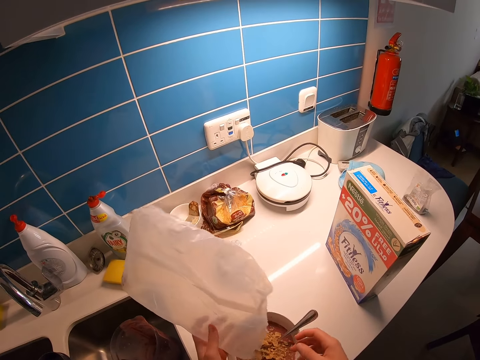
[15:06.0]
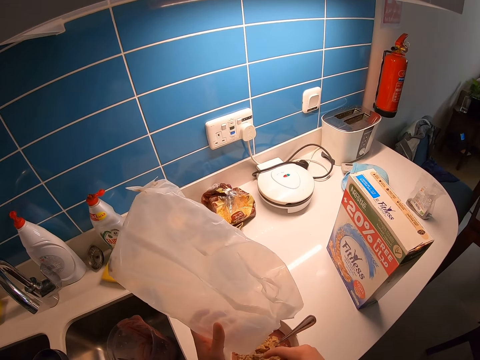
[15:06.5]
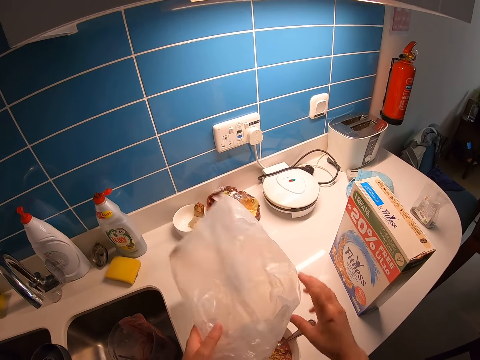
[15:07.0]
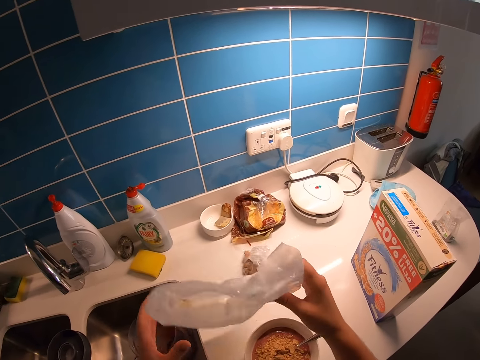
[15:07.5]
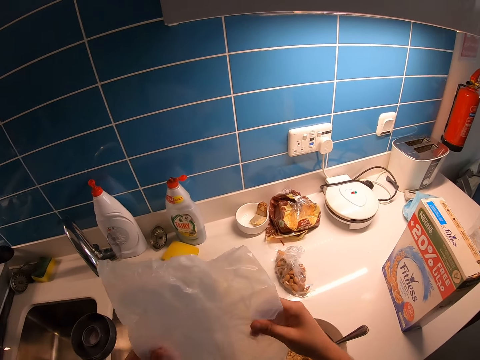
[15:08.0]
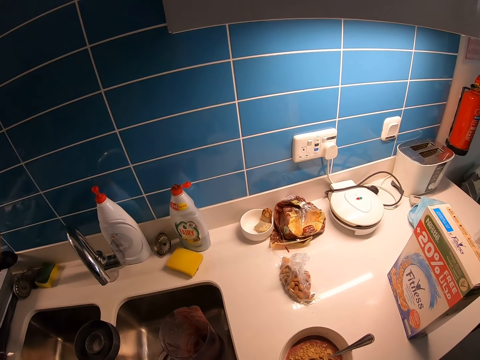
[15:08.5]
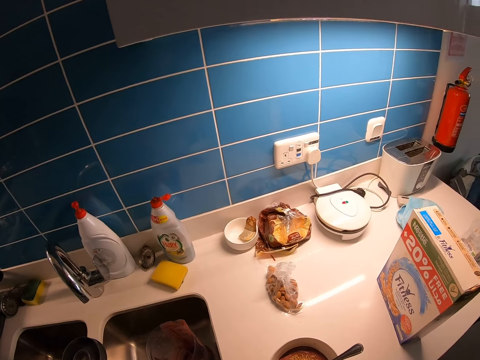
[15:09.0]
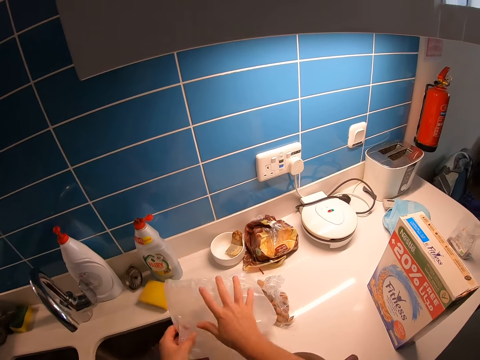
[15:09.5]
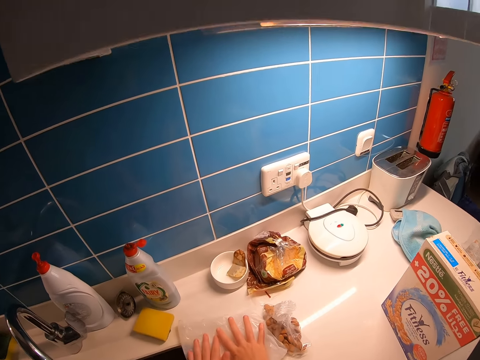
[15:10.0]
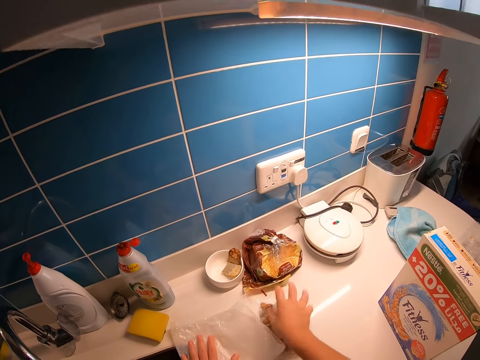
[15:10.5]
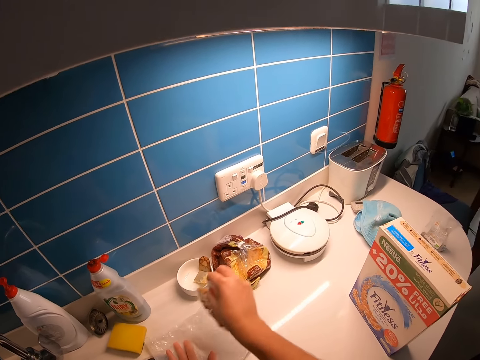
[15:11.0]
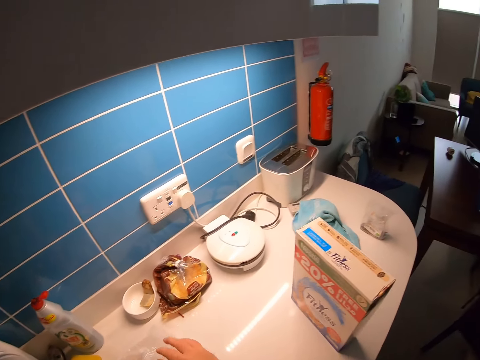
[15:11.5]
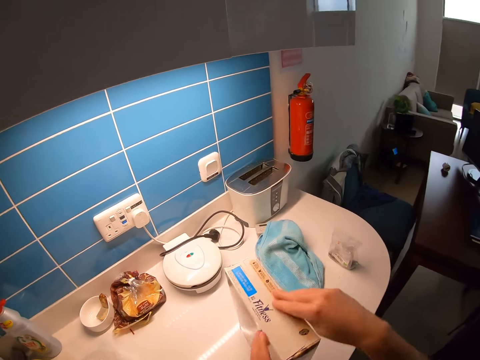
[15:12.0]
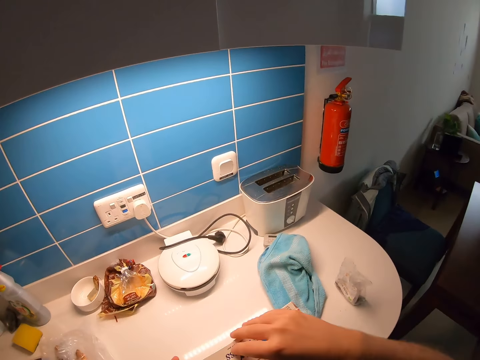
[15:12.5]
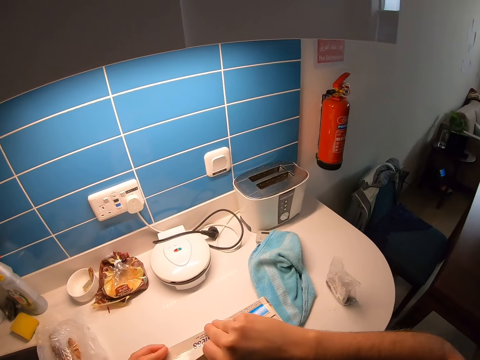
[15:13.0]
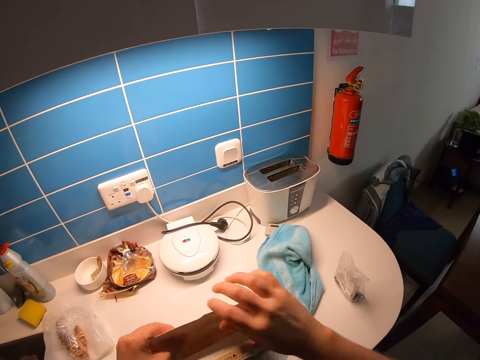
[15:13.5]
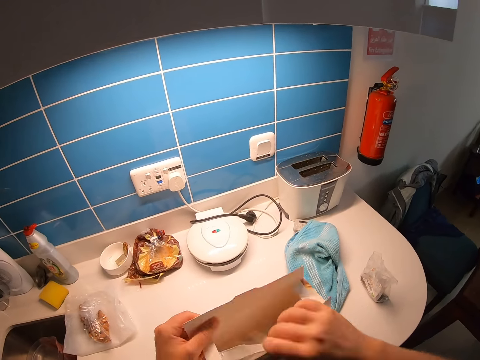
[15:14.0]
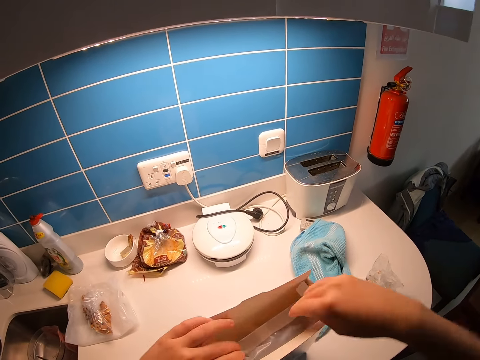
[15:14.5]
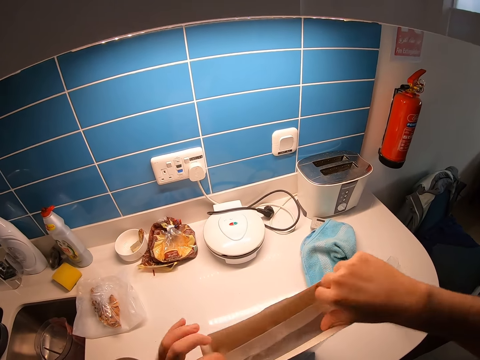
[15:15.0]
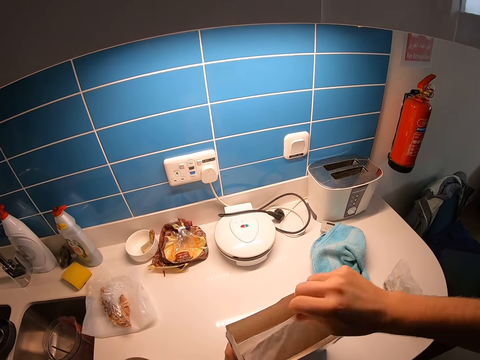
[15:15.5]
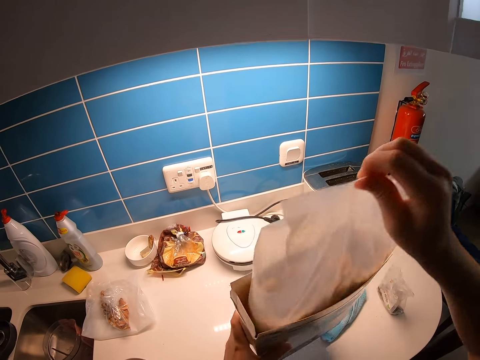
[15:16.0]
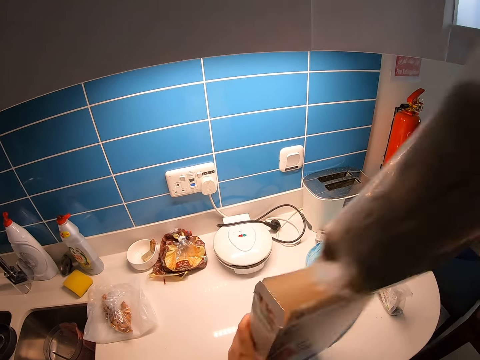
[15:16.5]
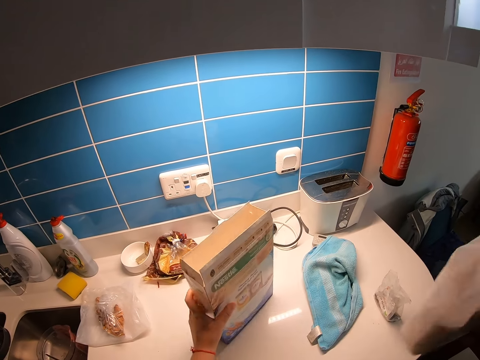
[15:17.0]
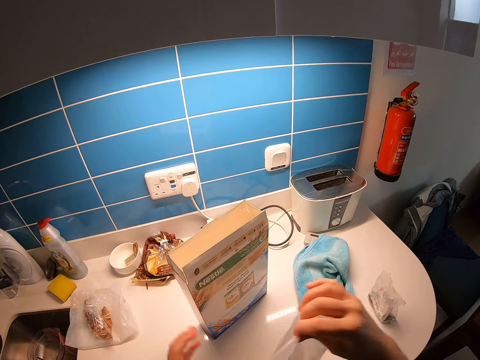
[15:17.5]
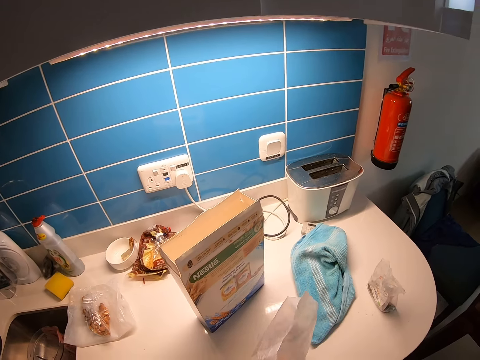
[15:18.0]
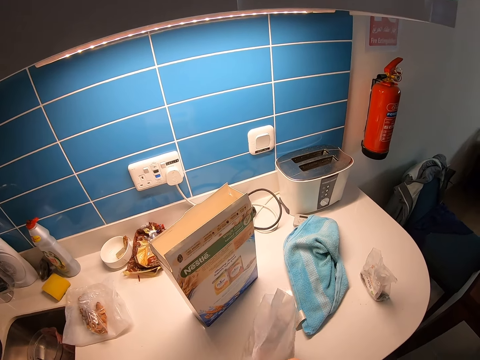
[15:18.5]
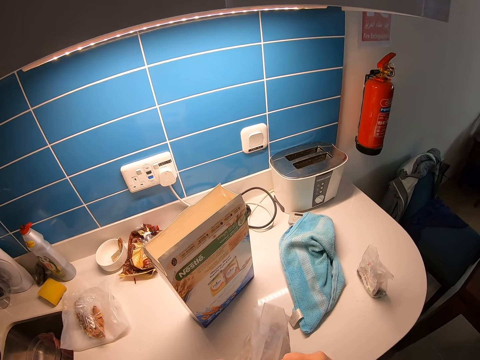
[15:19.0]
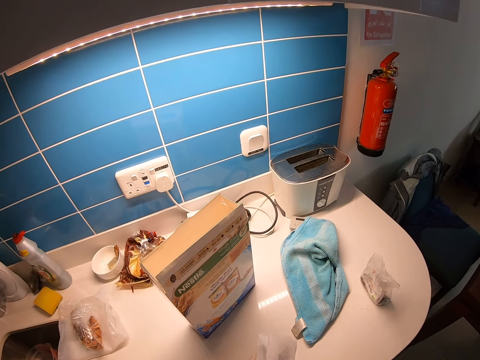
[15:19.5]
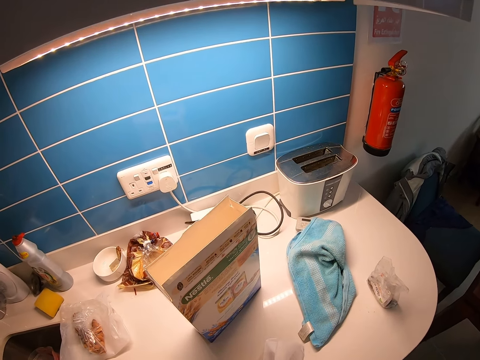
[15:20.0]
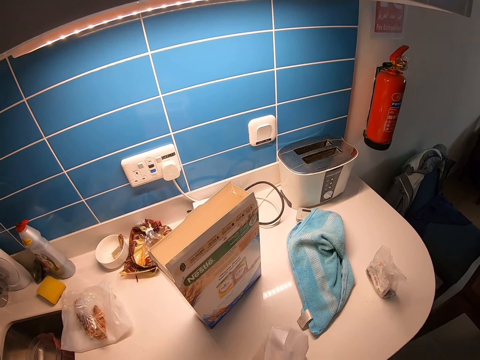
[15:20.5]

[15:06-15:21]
The camera wearer pulls the plastic paper or nylon bag off the bowl. They hold the nylon bag. They put the plastic paper on the counter. They pick up an object. They put the object on the plastic paper. They walk around the kitchen. They open the cornflakes box. They pick up the cornflakes. They tear the cornflakes wrapper.

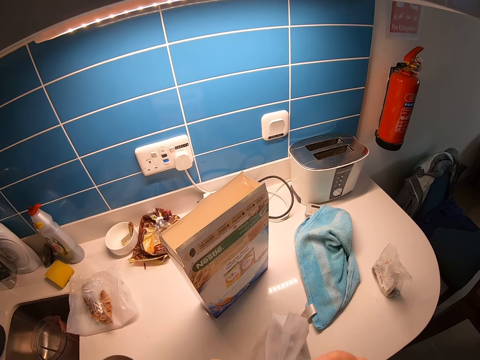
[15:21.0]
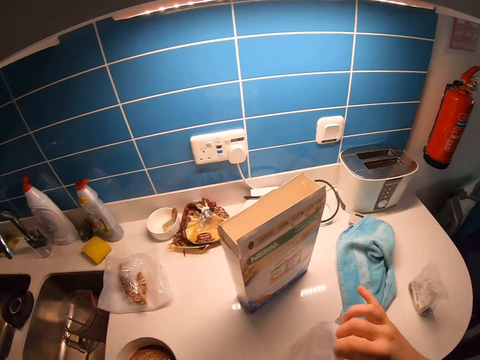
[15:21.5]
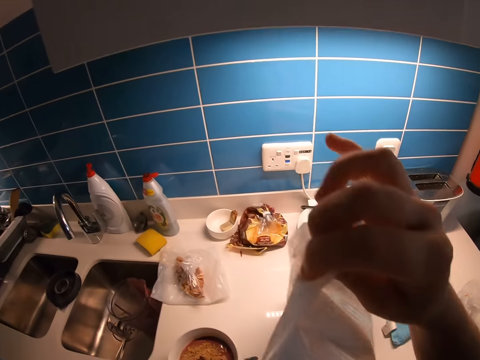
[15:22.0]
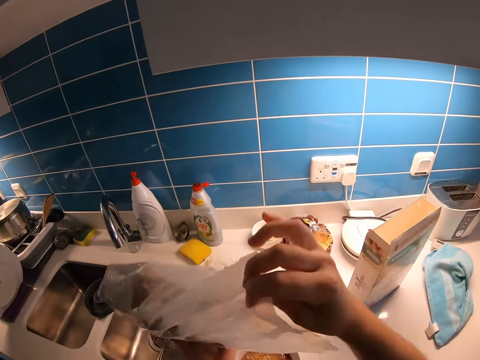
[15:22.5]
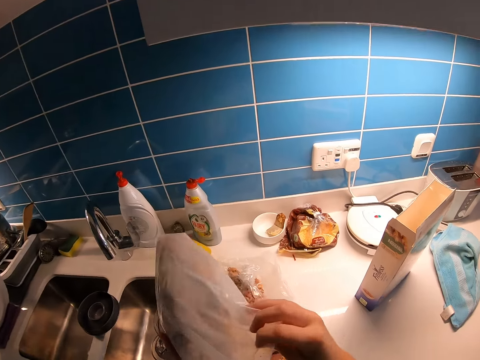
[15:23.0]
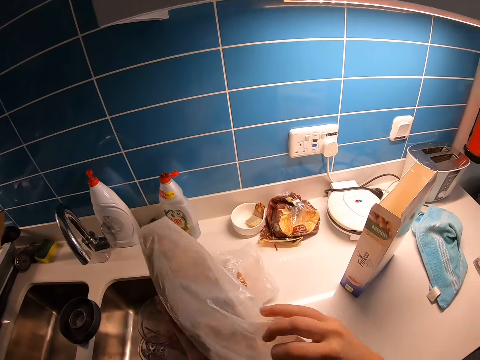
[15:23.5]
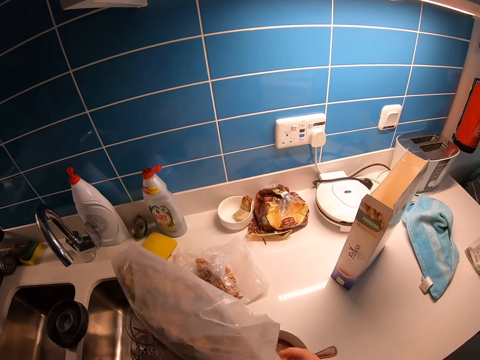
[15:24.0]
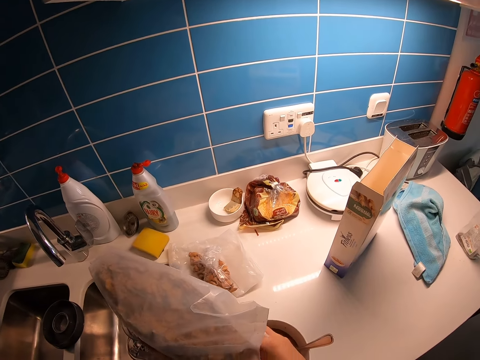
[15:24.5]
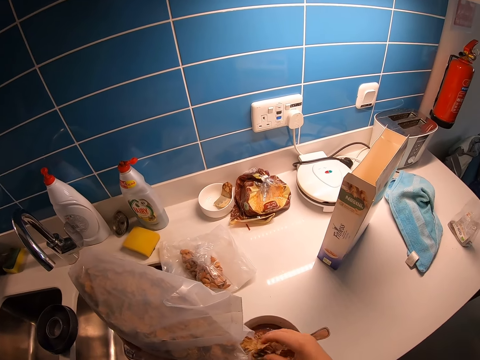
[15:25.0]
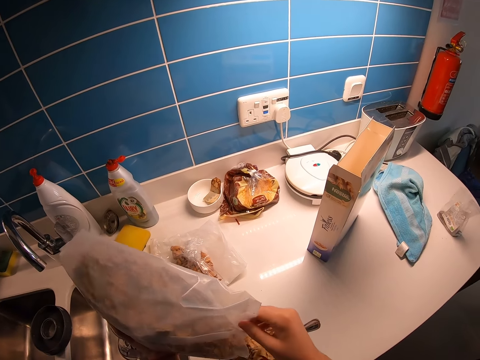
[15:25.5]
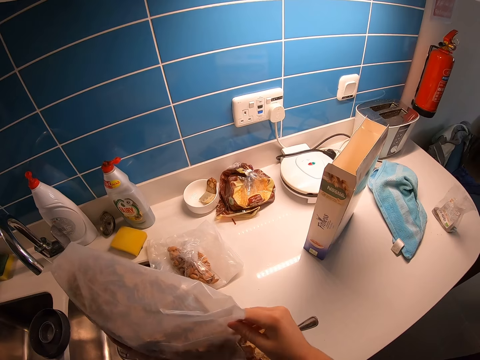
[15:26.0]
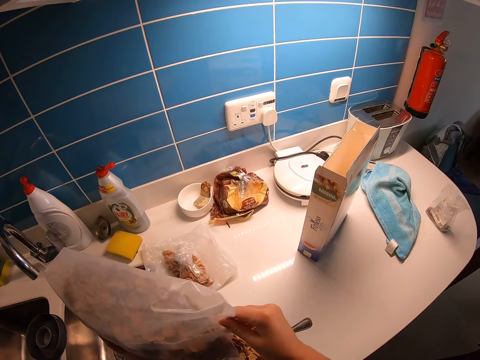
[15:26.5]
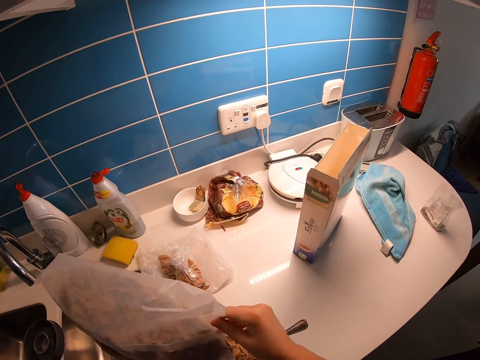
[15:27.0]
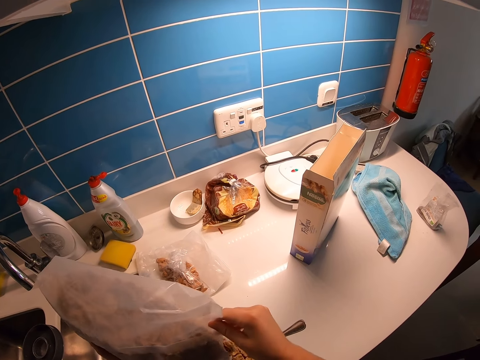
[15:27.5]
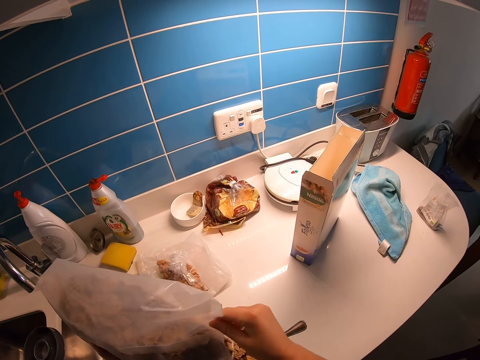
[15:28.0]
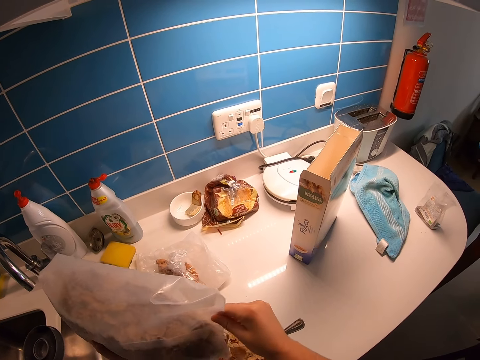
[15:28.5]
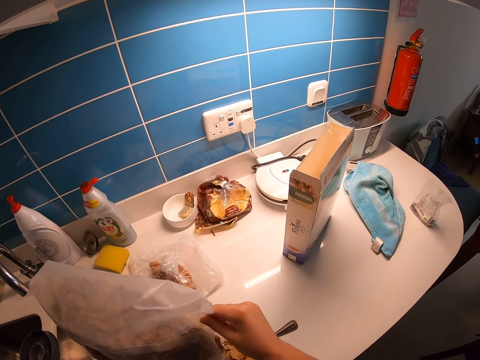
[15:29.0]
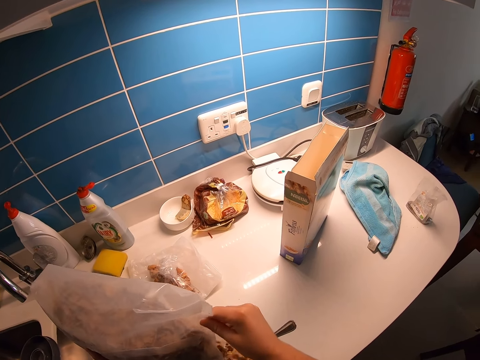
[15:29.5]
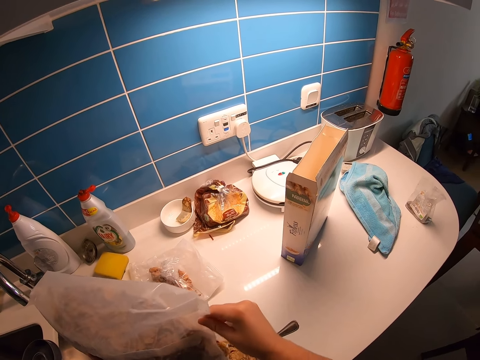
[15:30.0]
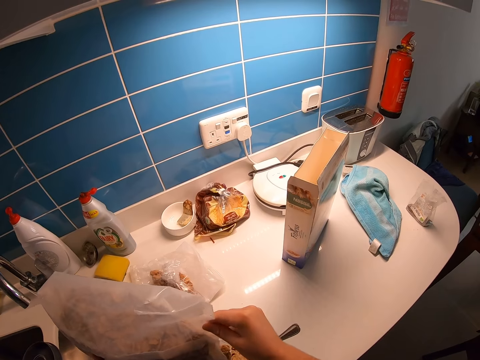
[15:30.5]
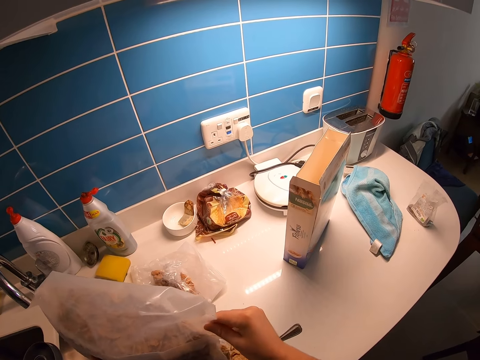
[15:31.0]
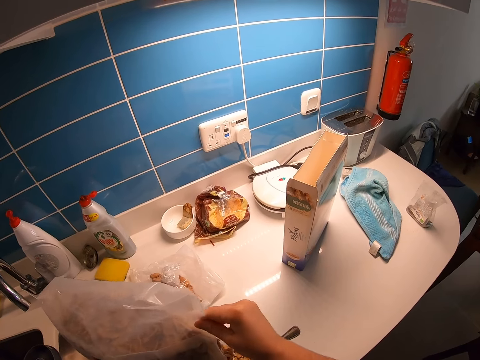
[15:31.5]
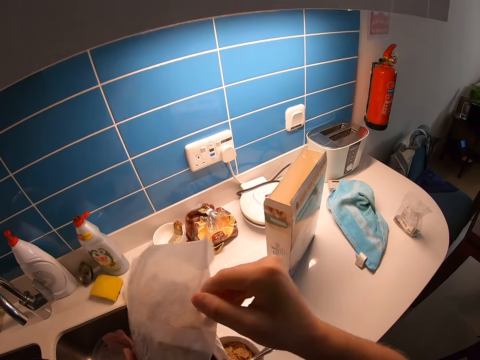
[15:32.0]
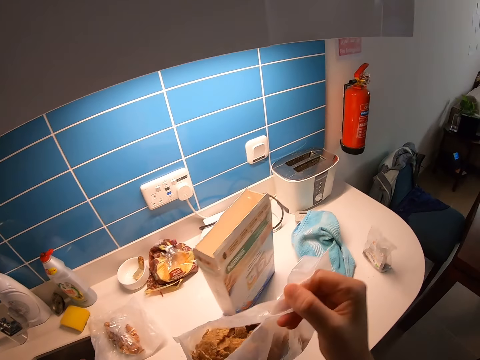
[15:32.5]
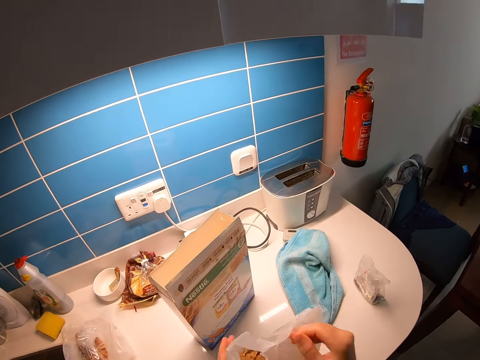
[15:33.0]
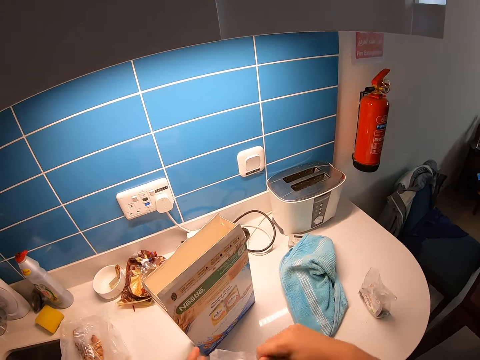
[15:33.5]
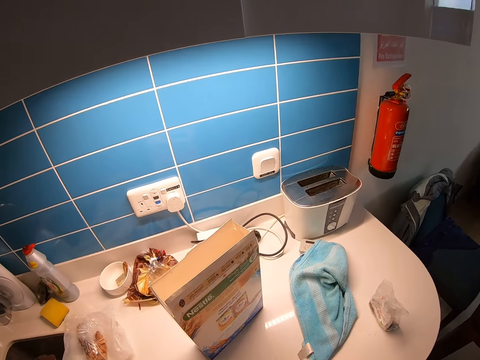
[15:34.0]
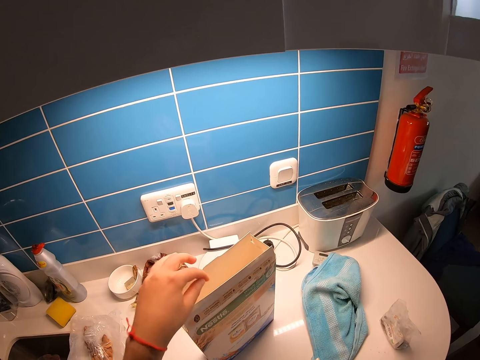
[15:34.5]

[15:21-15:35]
The camera wearer puts the cornflakes in the smoothie. They pull the cornflakes off the bowl. They put the cornflakes on the counter.
